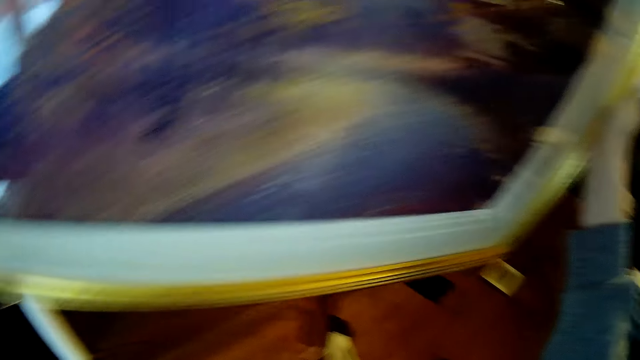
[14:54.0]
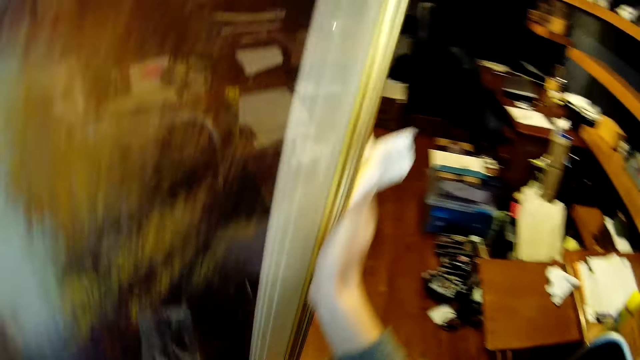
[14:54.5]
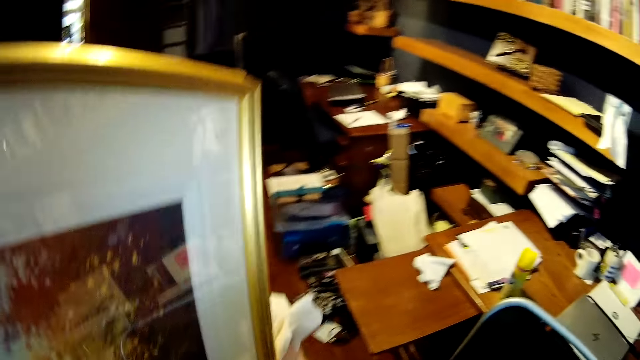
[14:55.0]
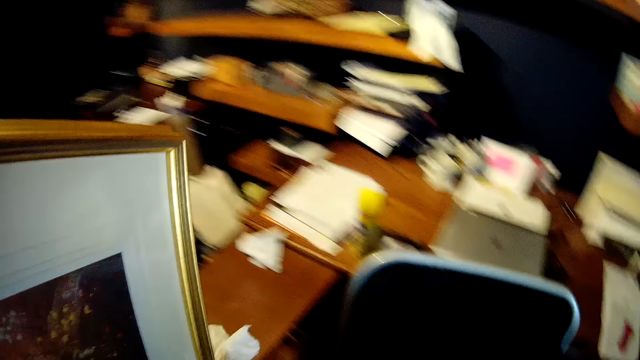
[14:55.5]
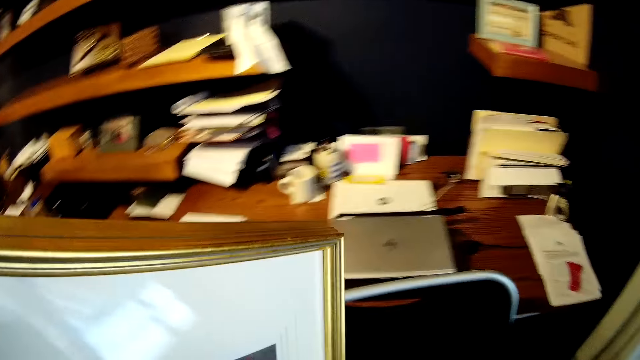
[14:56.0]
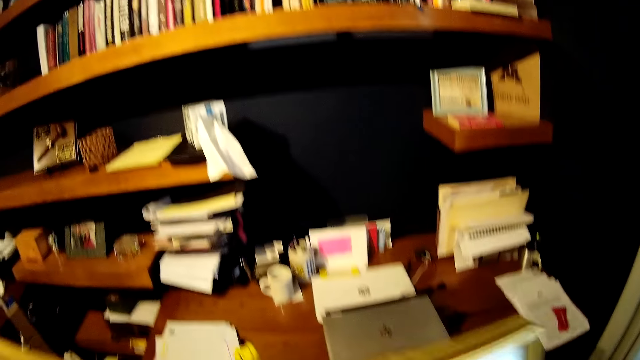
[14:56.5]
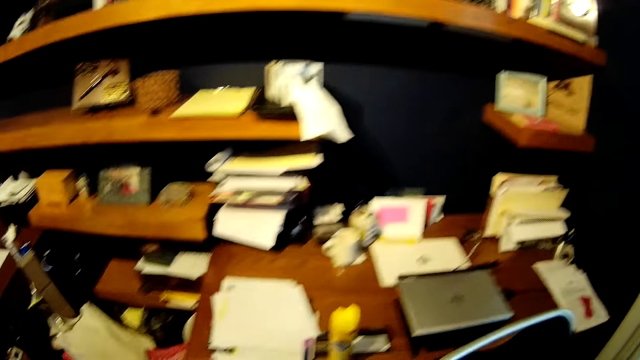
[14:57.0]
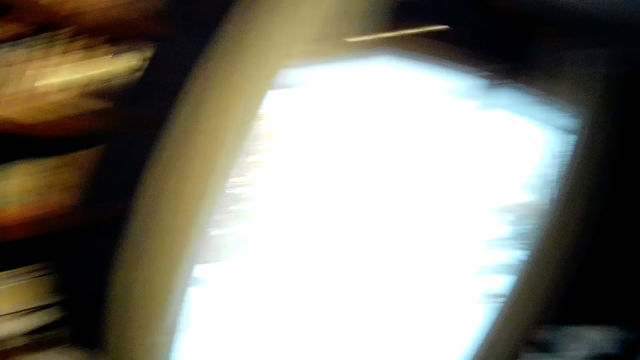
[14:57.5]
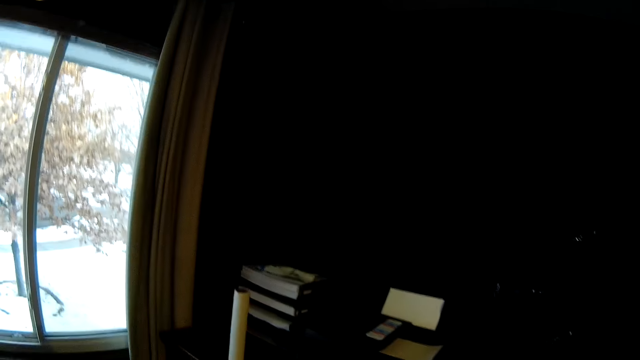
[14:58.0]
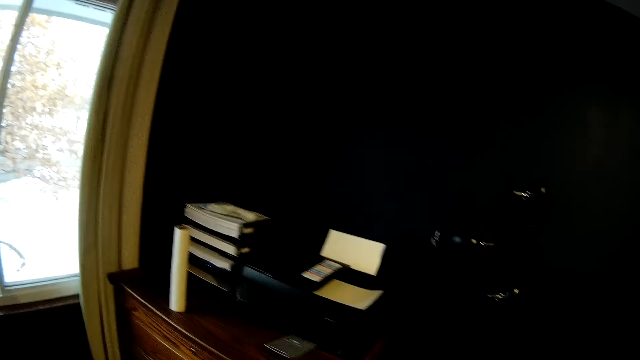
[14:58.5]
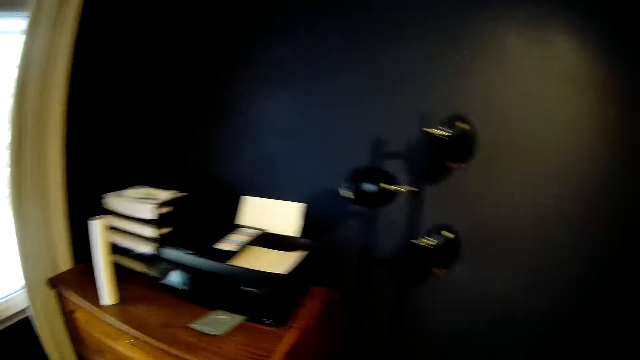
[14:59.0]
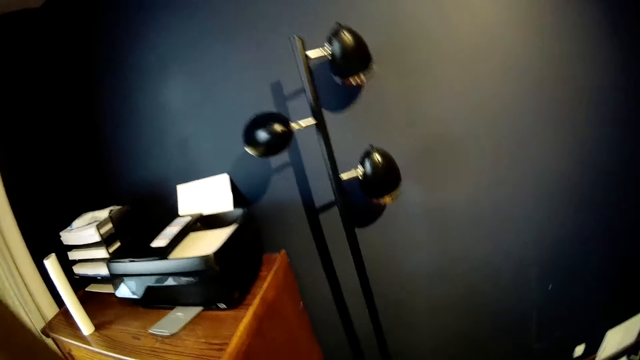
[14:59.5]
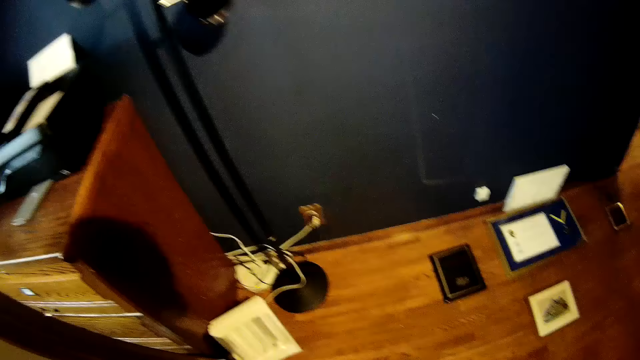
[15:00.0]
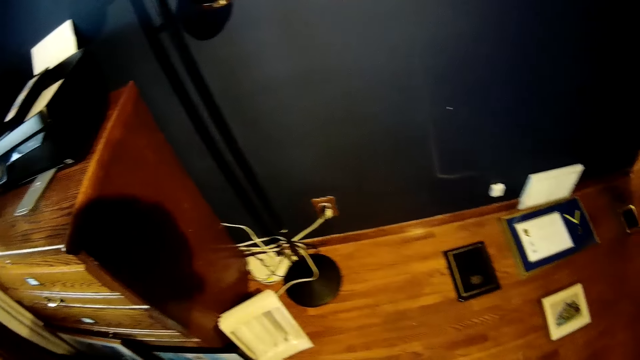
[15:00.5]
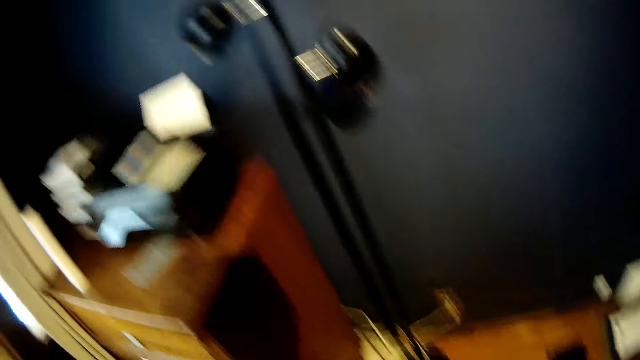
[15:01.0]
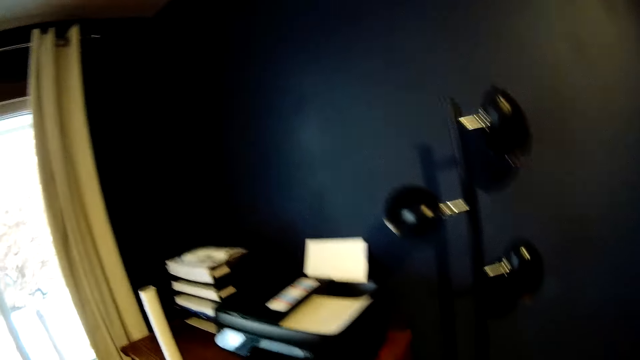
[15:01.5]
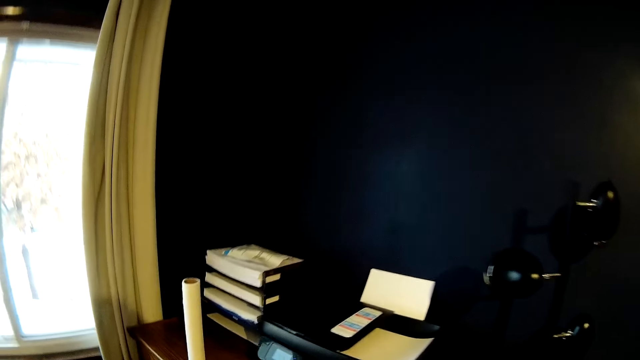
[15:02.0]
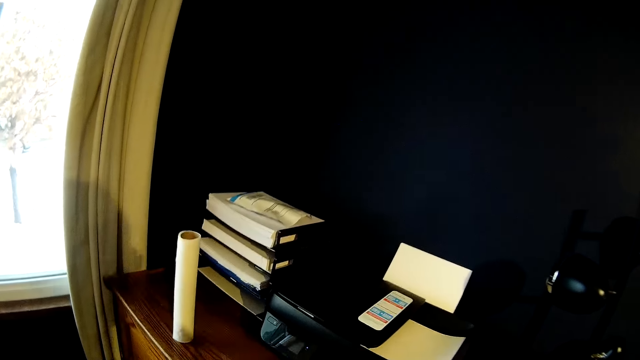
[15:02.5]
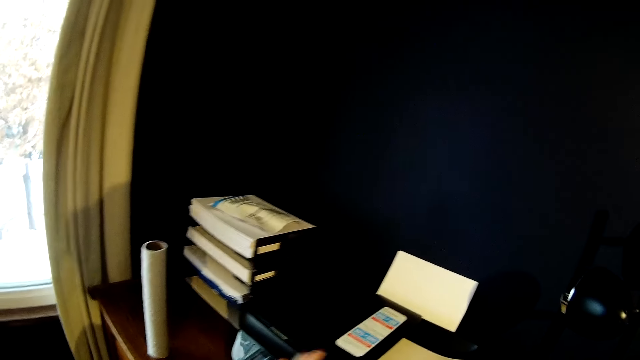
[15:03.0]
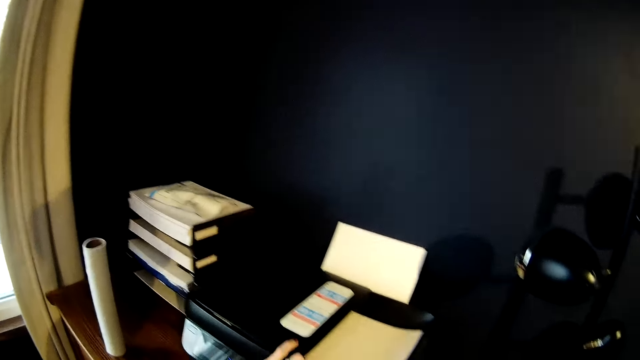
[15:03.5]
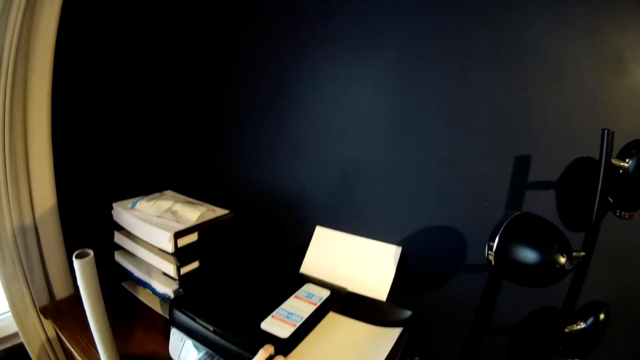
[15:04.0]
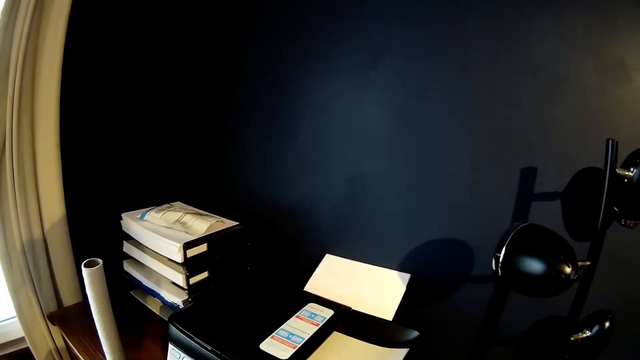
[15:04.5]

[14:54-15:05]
The camera wearer turns around. They adjust a printer on the shelf.

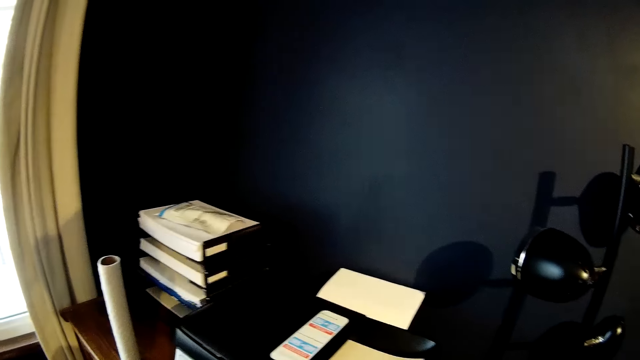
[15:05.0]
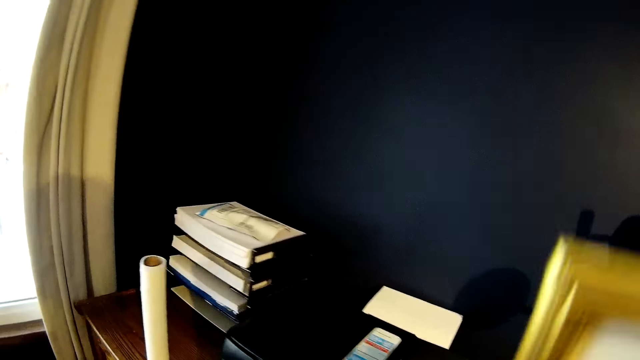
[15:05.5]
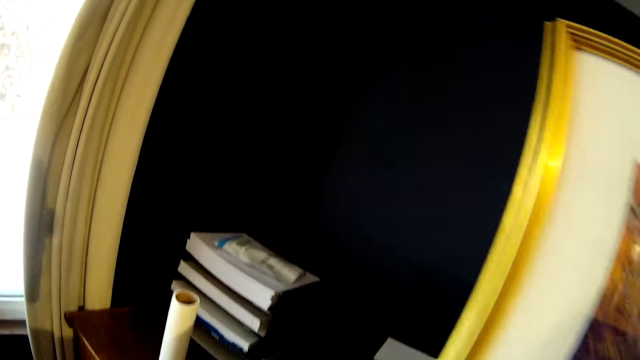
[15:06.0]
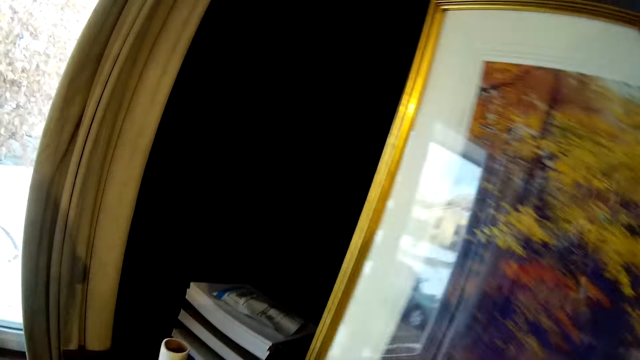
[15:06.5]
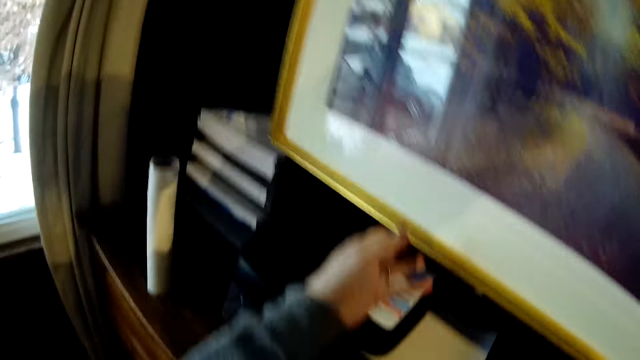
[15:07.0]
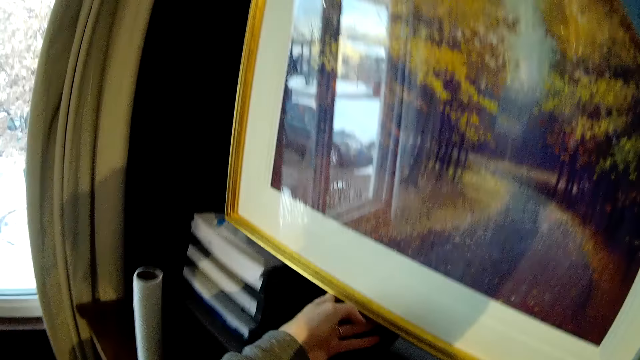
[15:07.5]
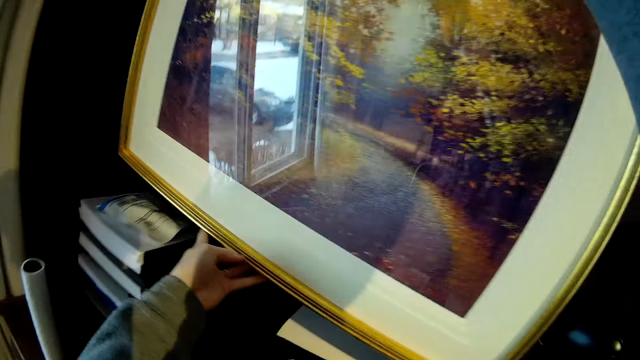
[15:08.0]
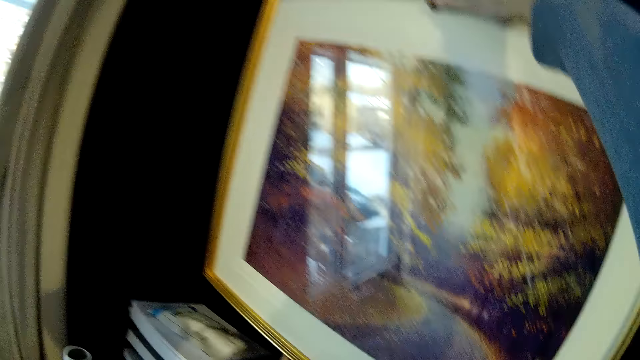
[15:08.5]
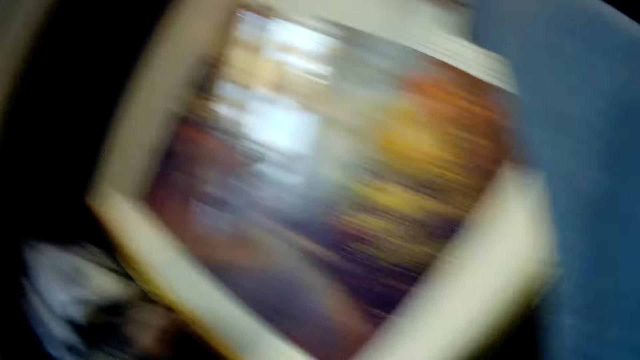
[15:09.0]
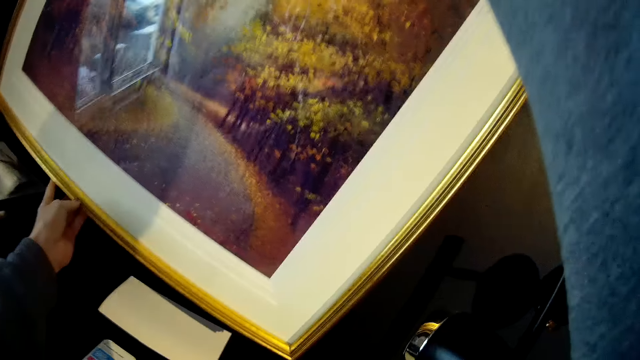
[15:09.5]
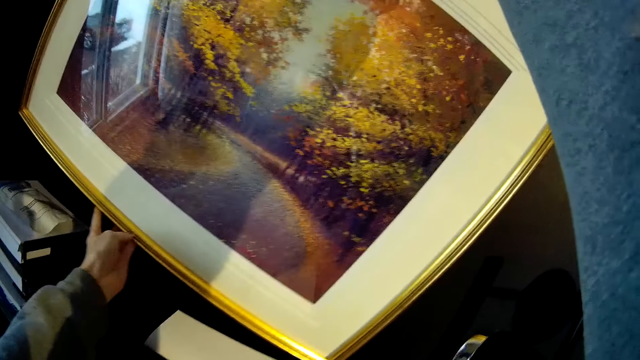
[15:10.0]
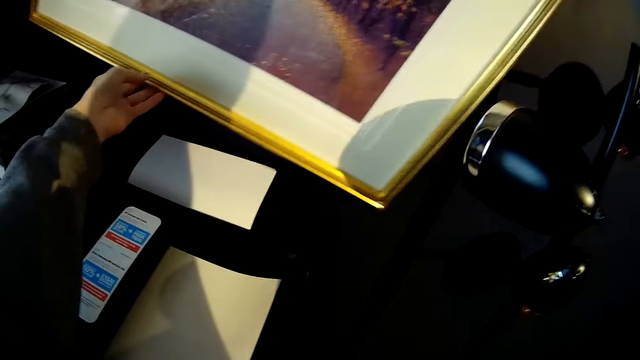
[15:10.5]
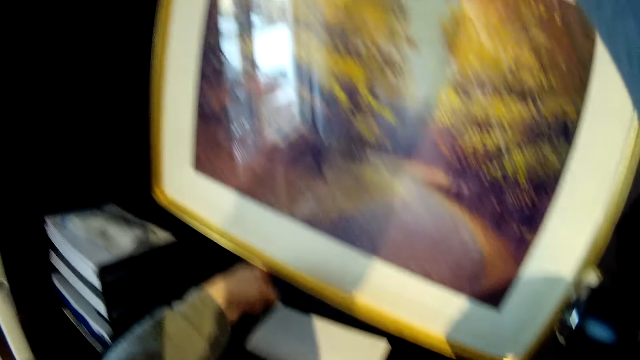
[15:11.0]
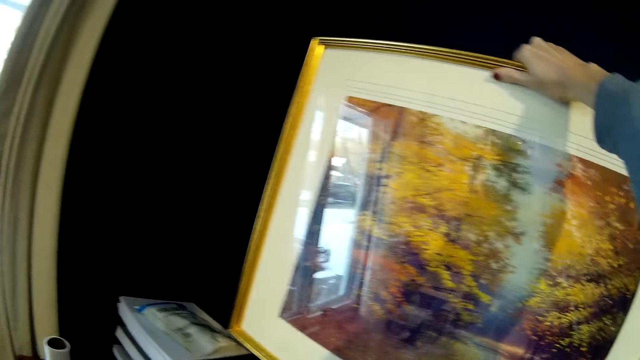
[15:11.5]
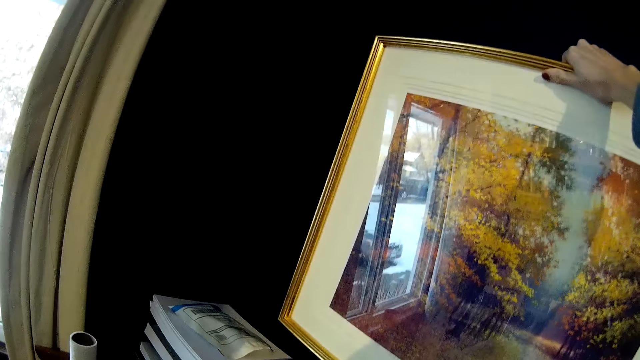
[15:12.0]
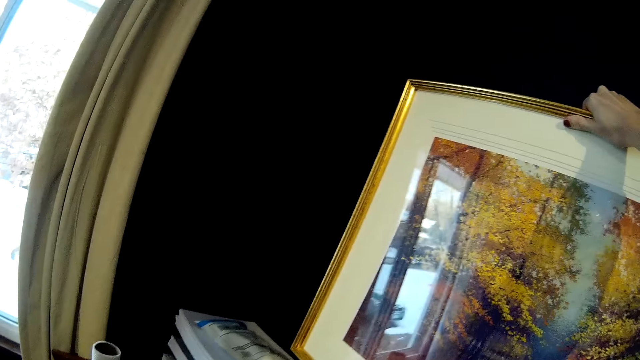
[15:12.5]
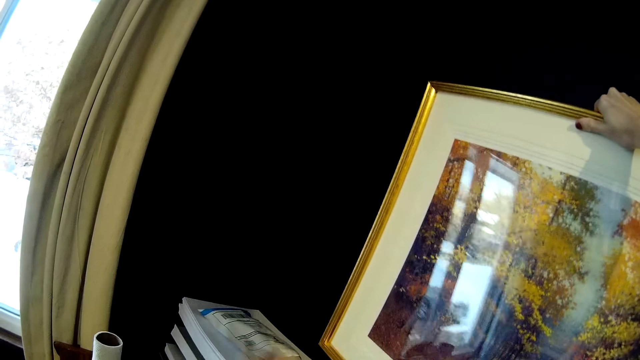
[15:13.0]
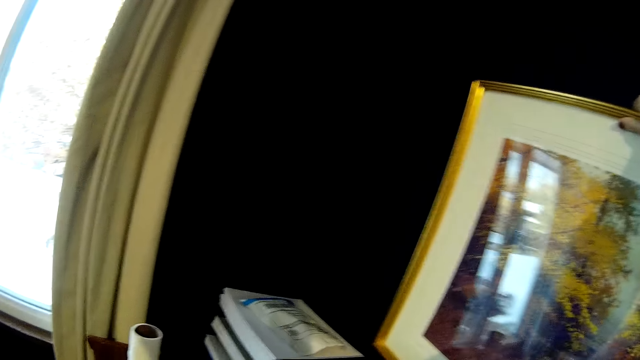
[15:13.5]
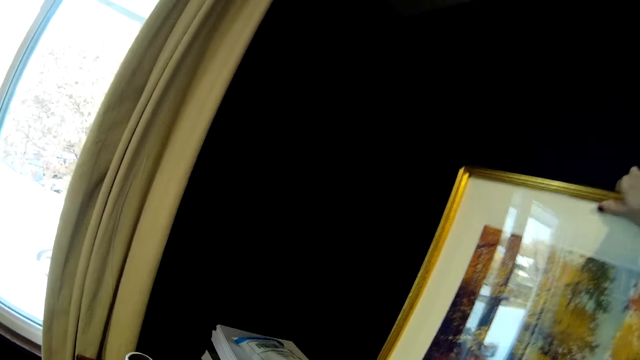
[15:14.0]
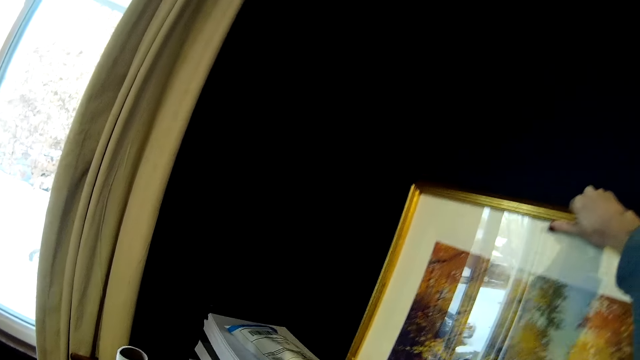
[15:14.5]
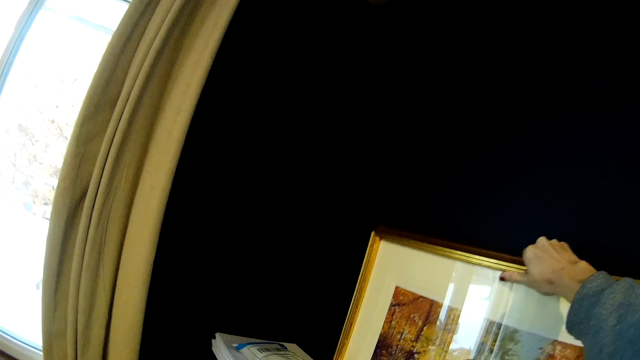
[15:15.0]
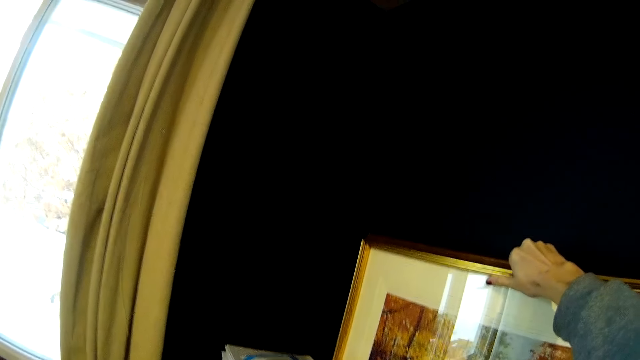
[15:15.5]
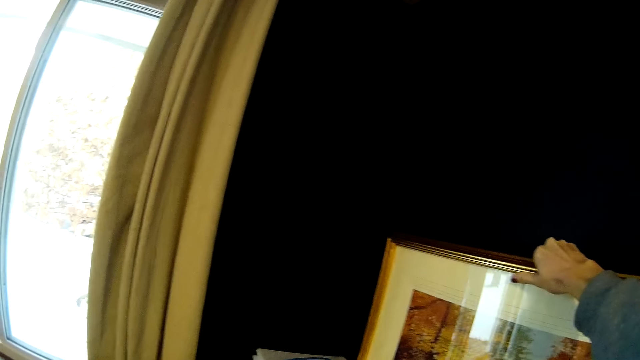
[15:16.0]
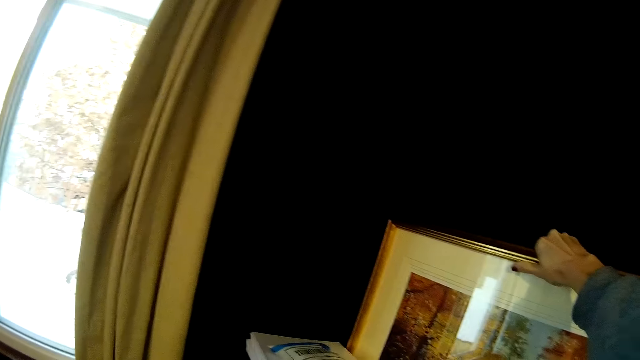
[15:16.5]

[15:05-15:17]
The camera wearer pulls a photocopier. They place the frame on the shelf behind the printer. They hold the photo frame.
